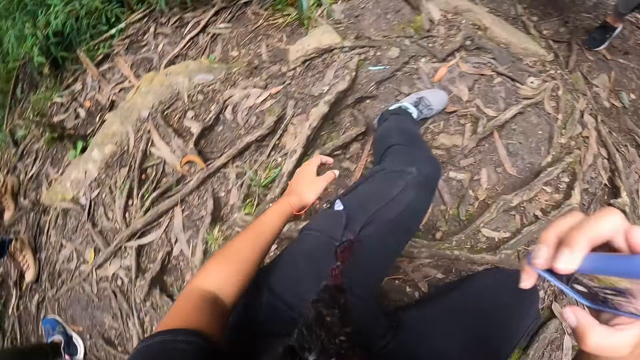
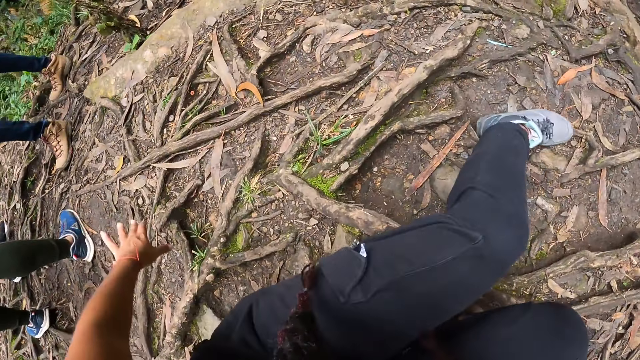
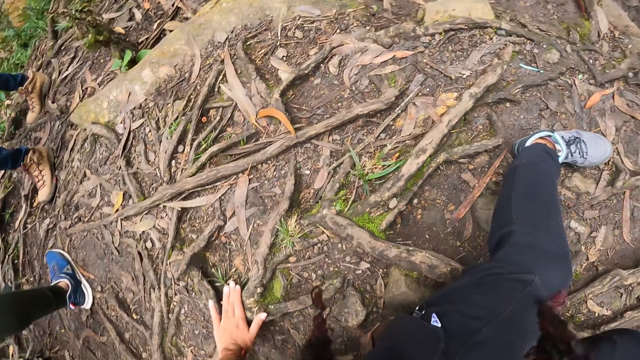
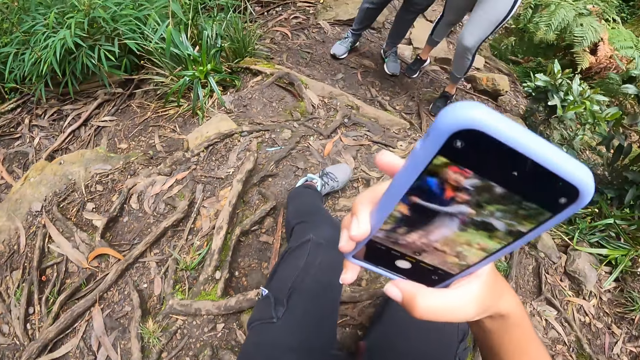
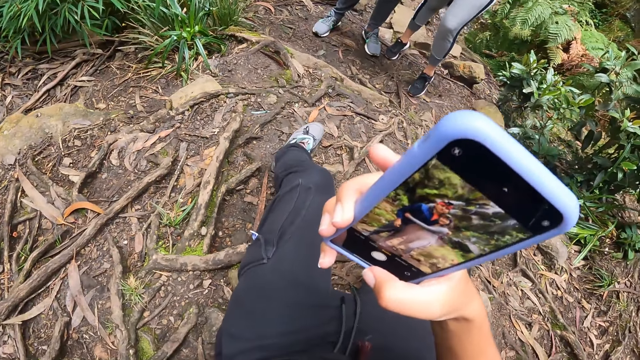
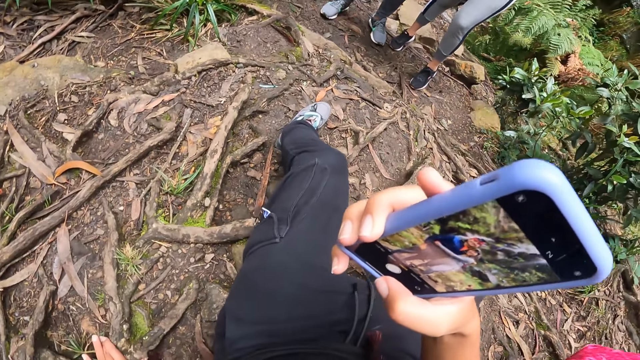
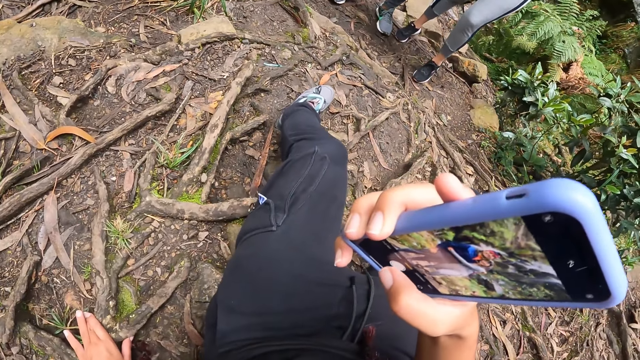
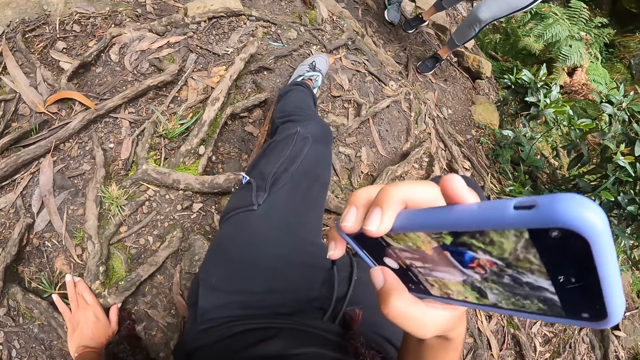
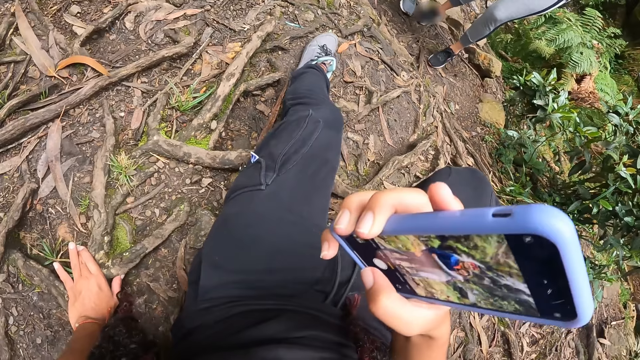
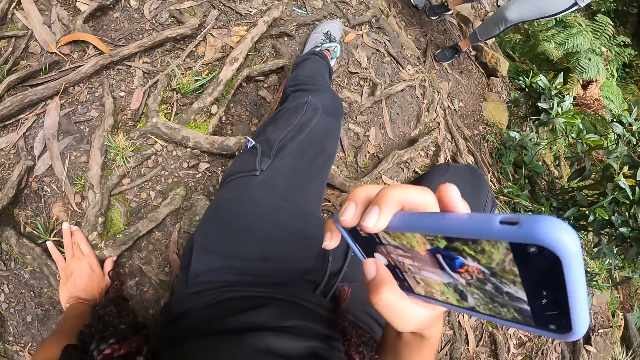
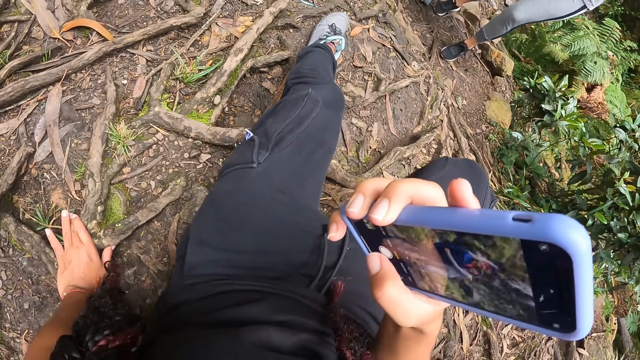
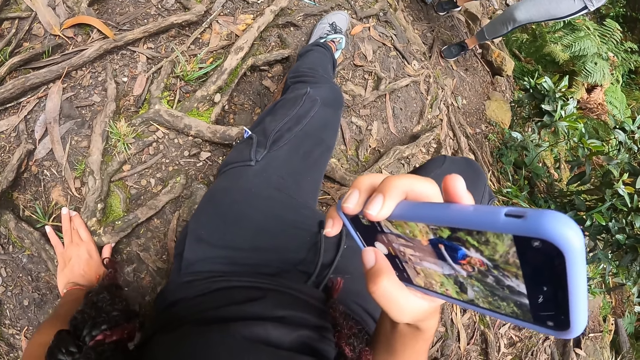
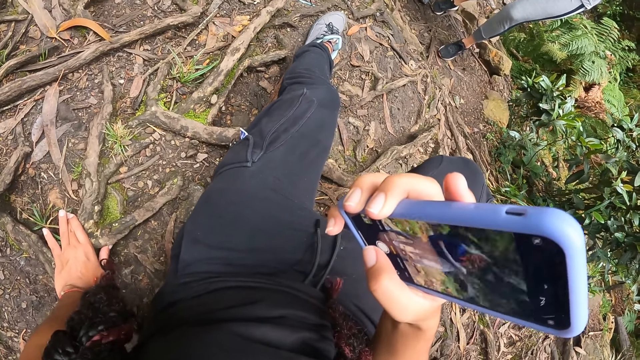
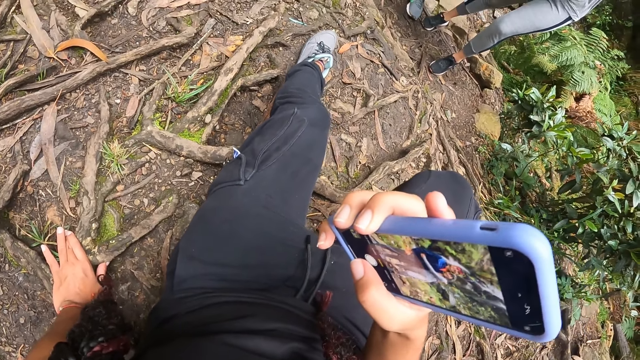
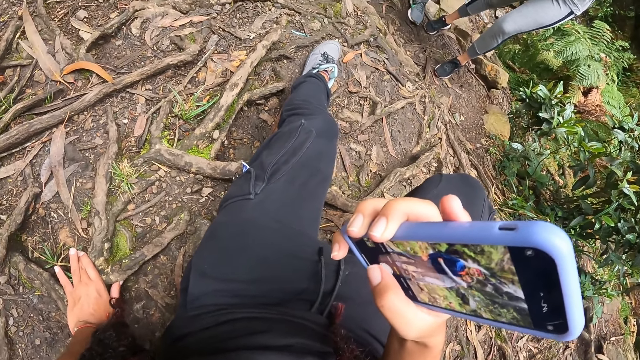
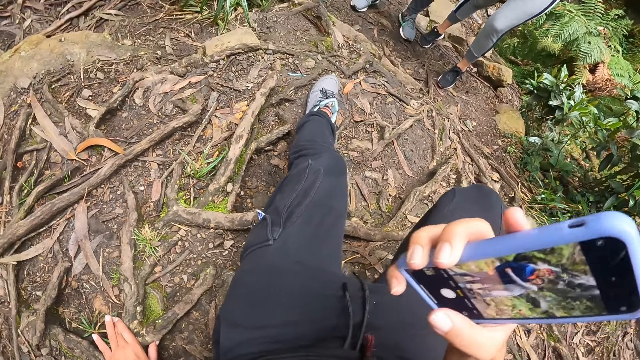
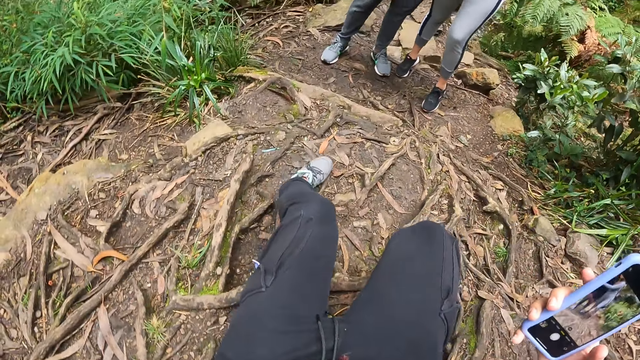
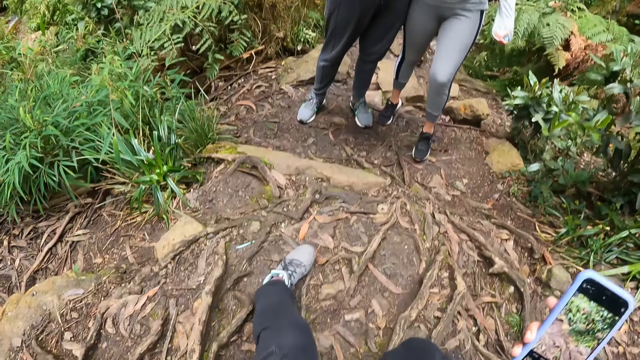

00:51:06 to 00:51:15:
The camera wearer takes a picture of the man and the woman with her phone with her right hand.

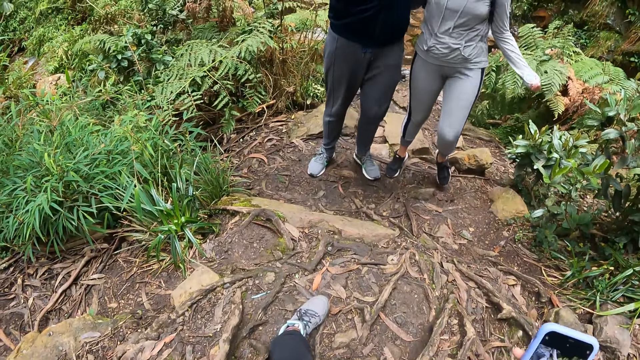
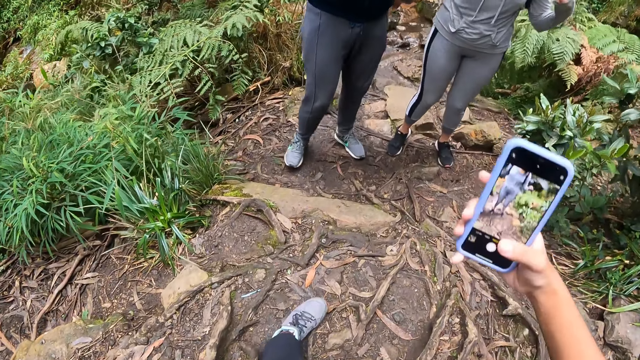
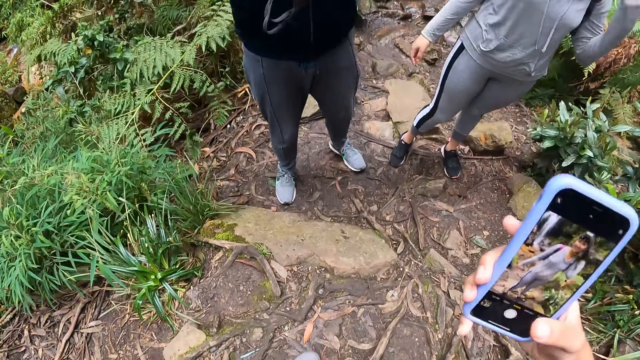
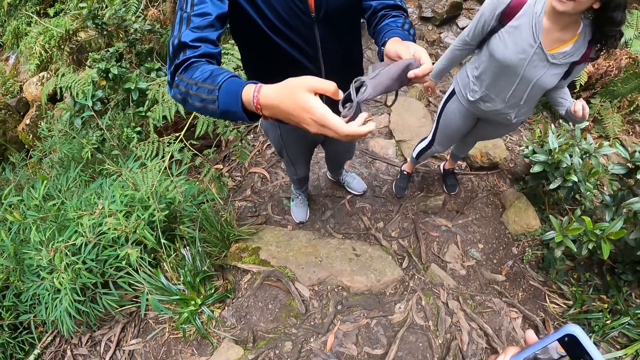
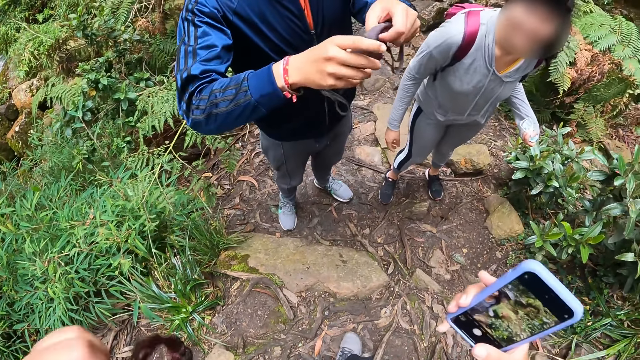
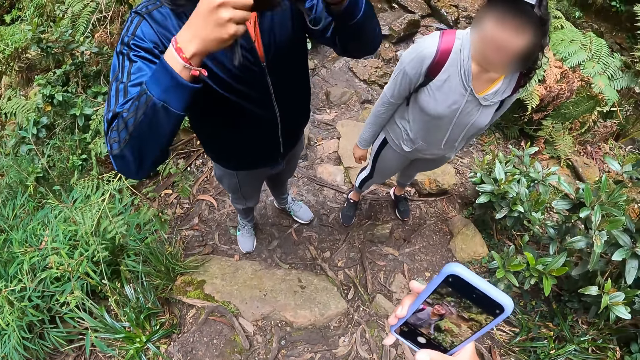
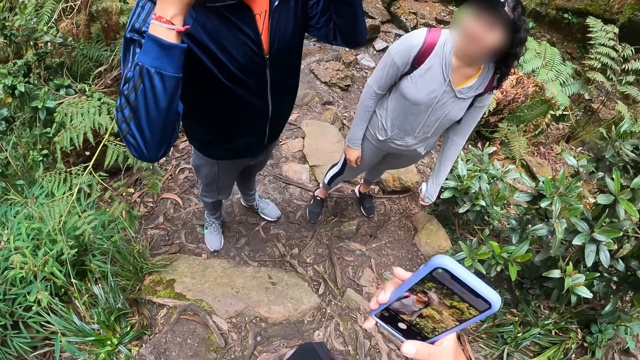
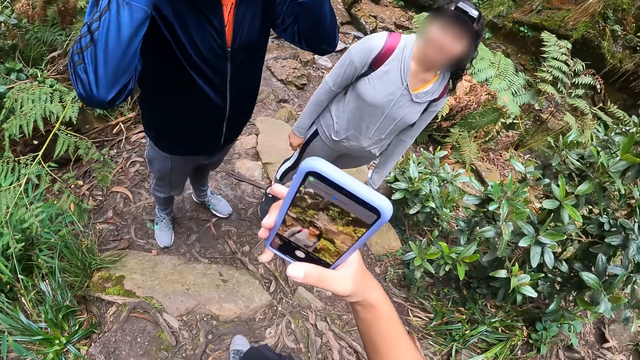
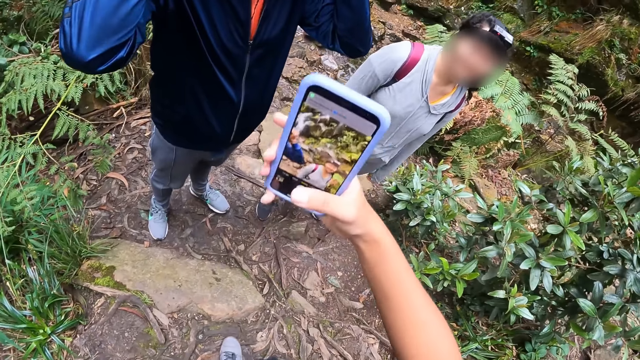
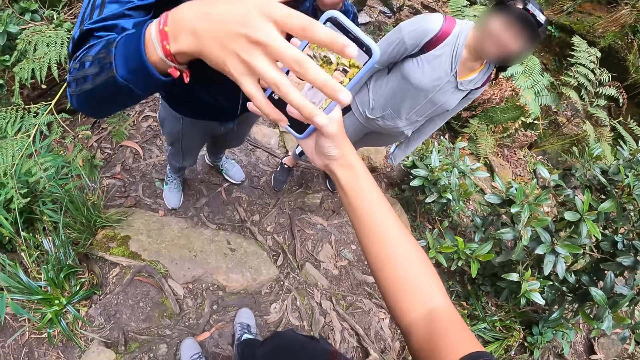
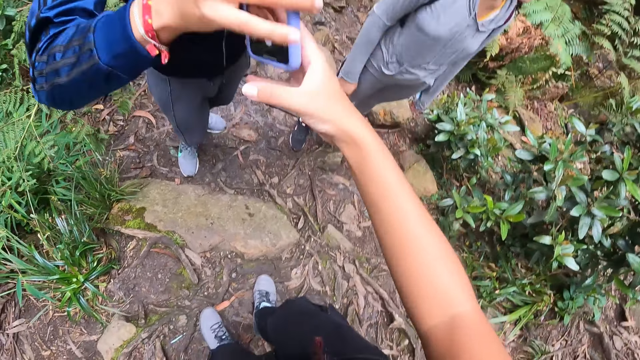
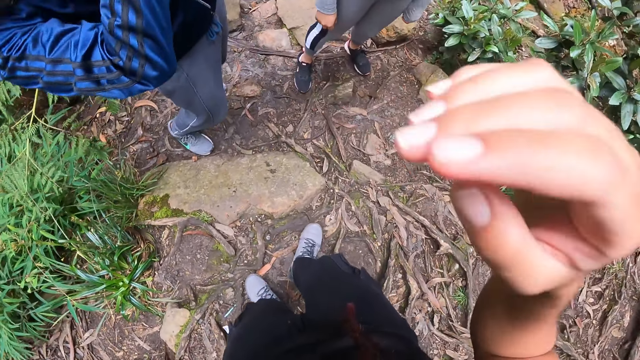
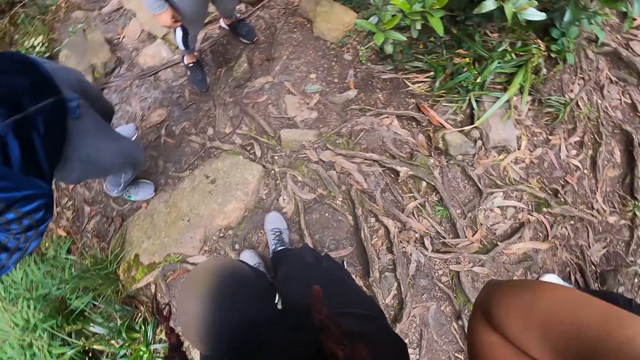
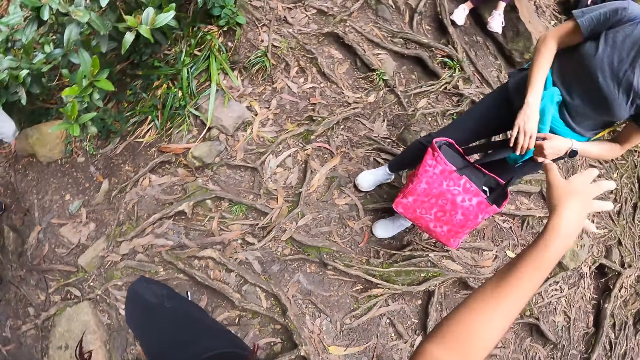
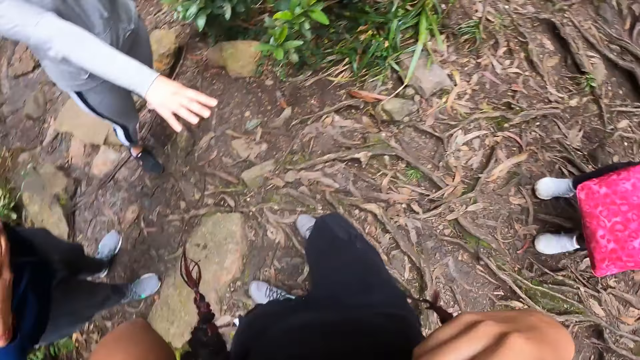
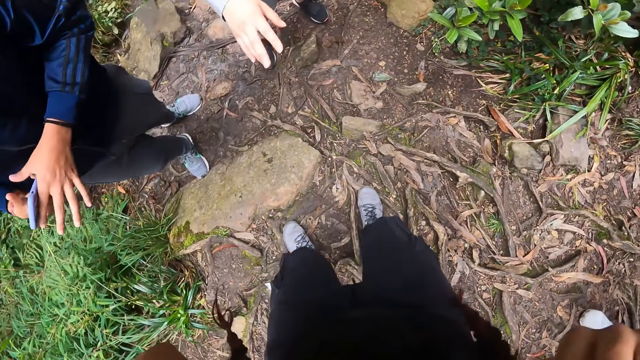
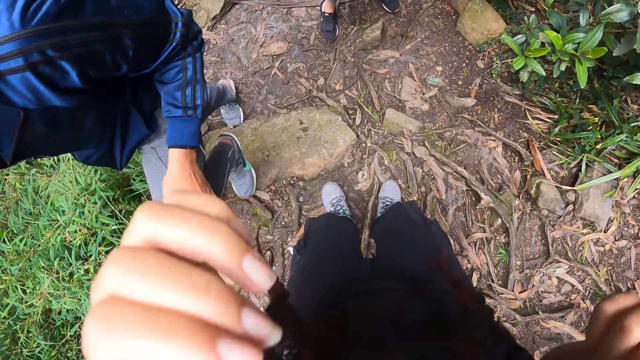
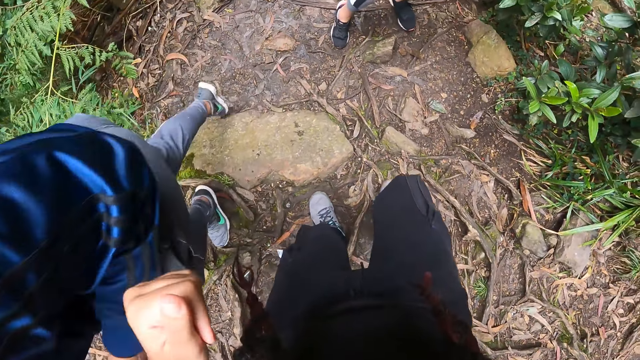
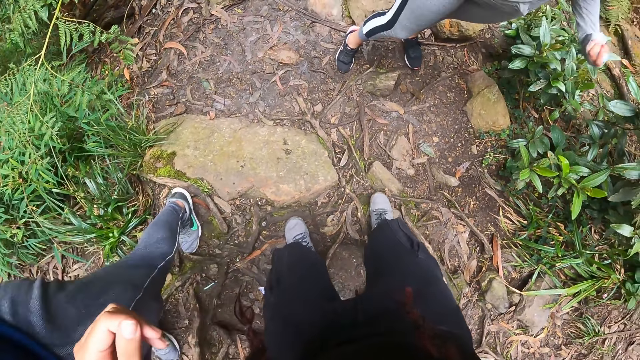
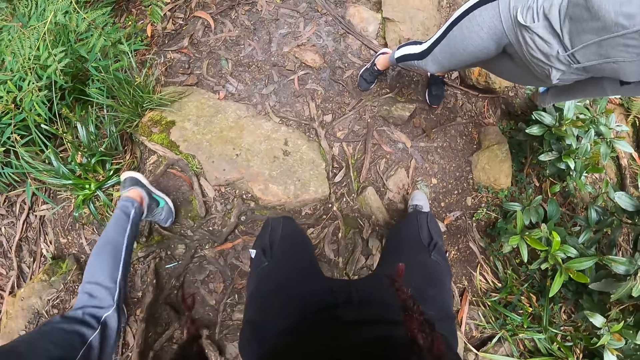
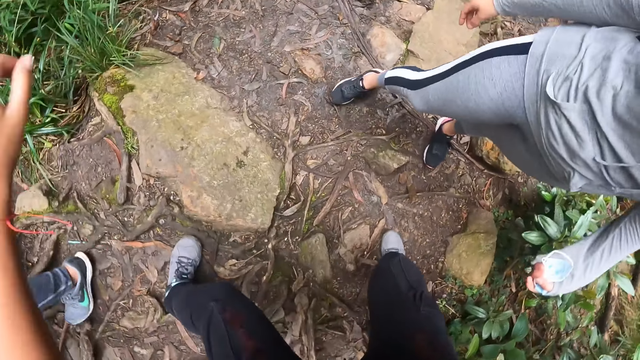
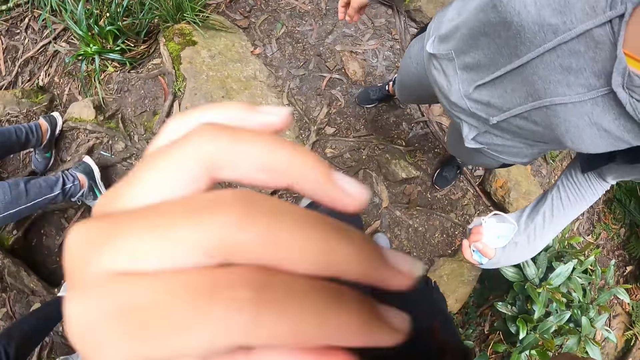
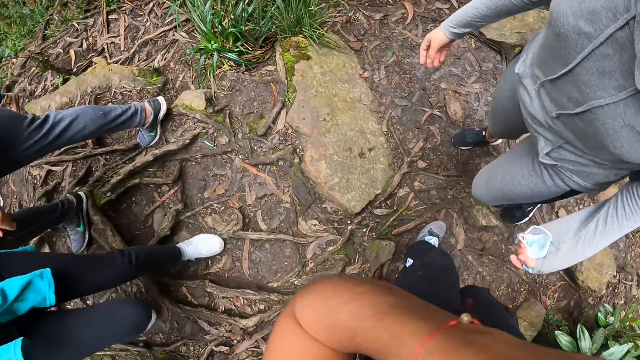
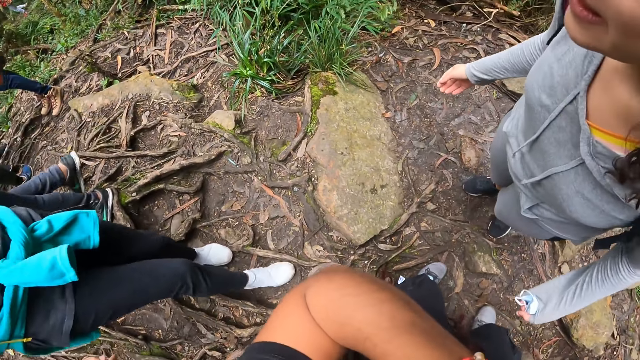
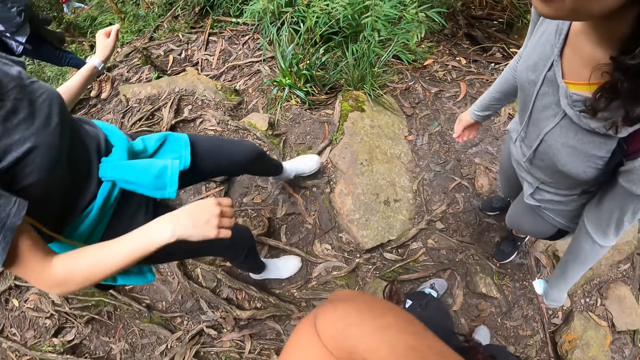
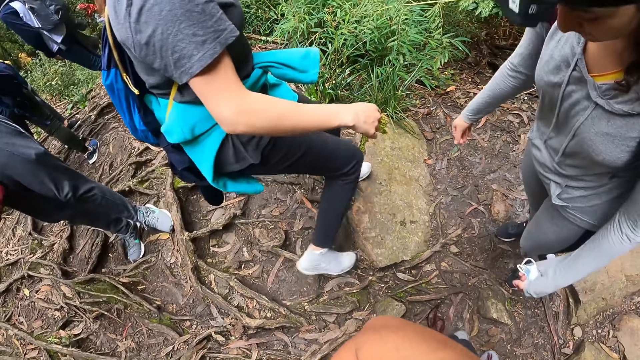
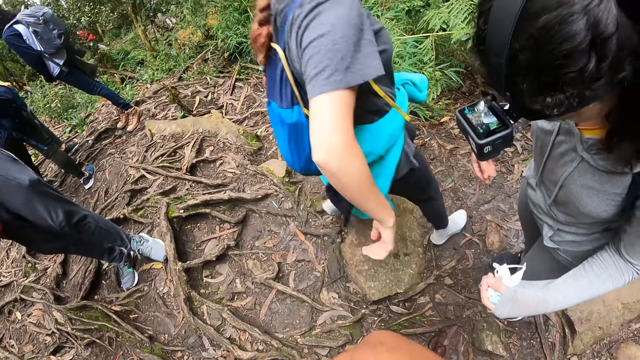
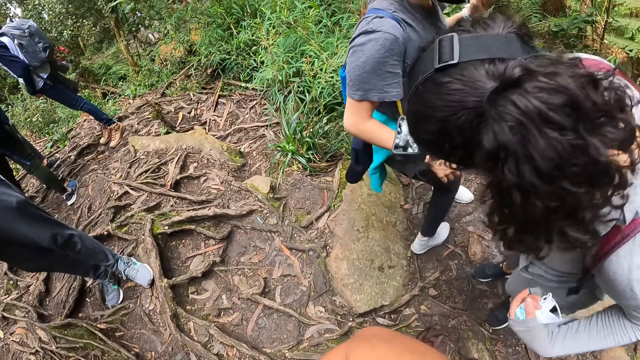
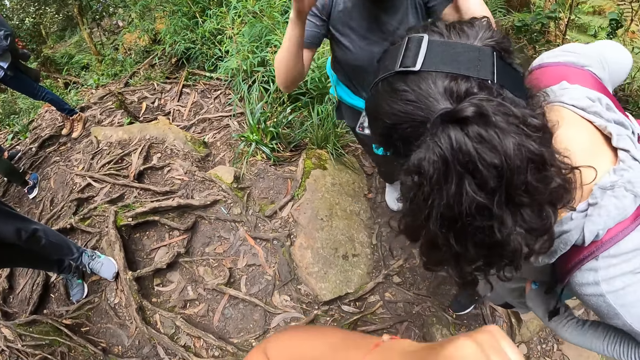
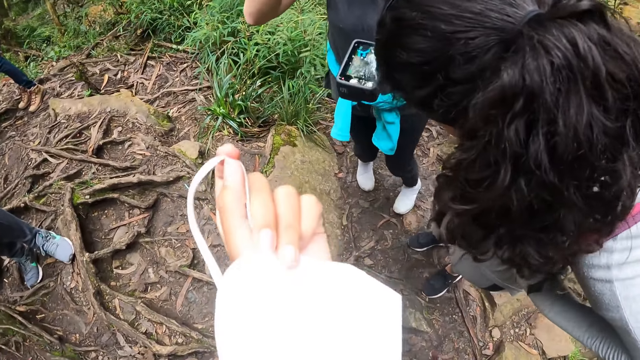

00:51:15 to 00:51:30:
A man wears a face mask with both hands. The camera wearer gives the man the phone with her right hand. She interacts with a woman.
